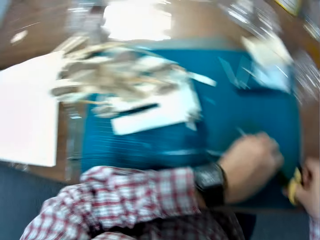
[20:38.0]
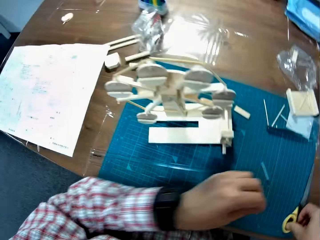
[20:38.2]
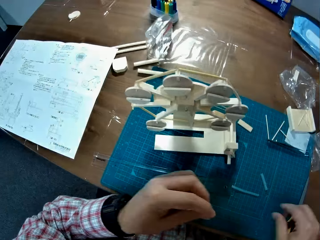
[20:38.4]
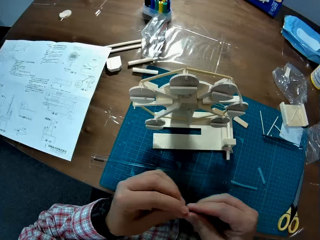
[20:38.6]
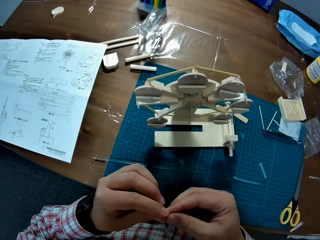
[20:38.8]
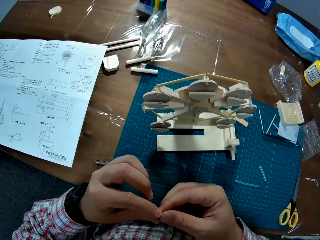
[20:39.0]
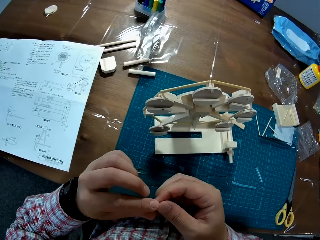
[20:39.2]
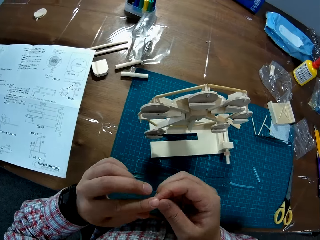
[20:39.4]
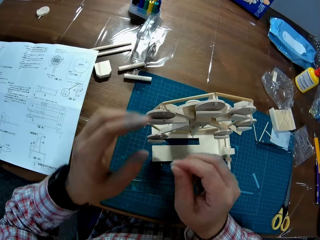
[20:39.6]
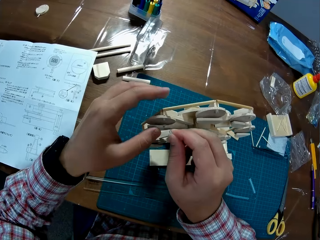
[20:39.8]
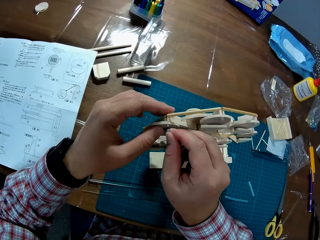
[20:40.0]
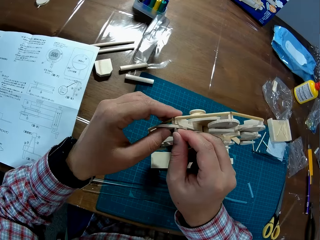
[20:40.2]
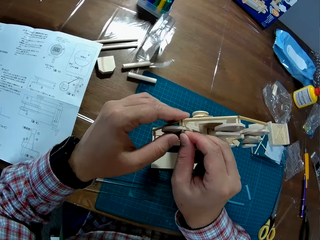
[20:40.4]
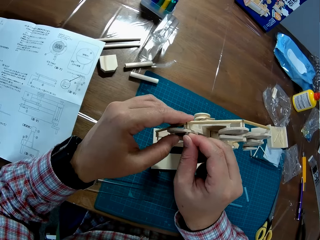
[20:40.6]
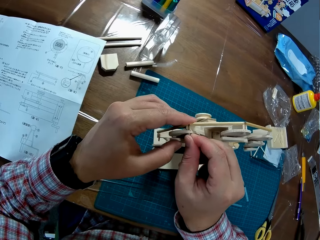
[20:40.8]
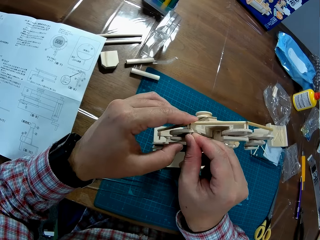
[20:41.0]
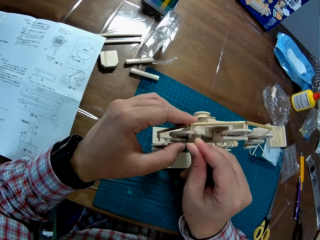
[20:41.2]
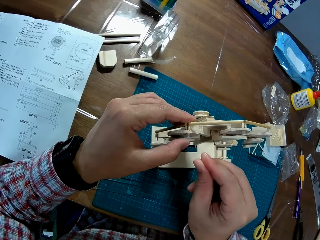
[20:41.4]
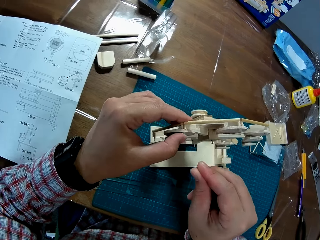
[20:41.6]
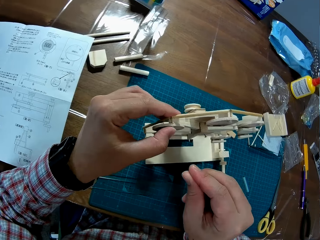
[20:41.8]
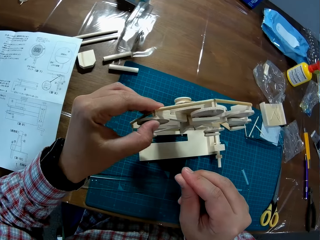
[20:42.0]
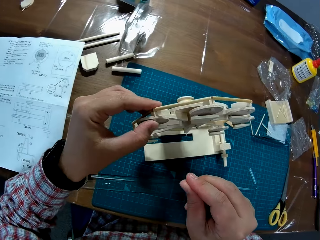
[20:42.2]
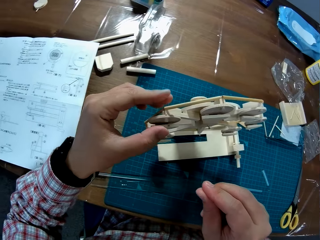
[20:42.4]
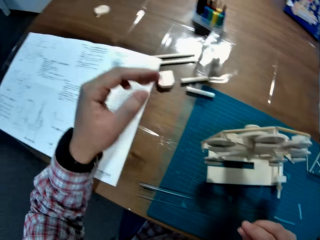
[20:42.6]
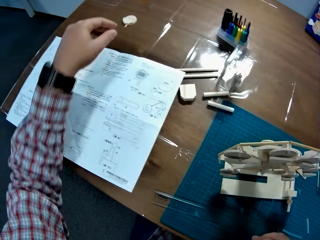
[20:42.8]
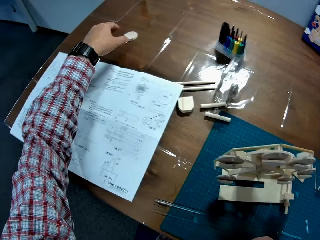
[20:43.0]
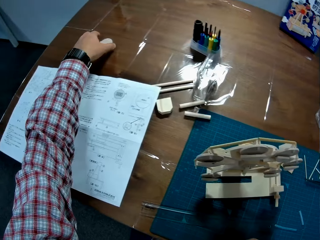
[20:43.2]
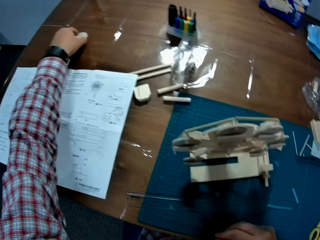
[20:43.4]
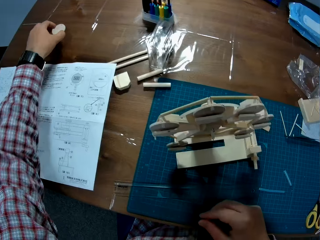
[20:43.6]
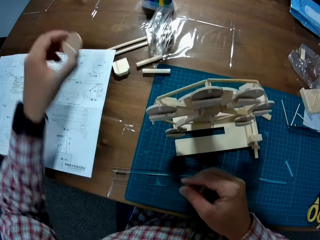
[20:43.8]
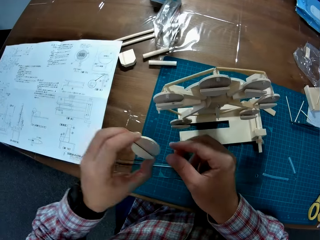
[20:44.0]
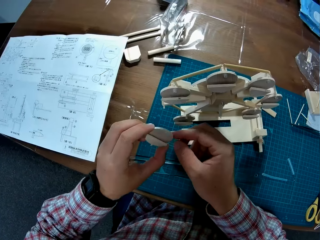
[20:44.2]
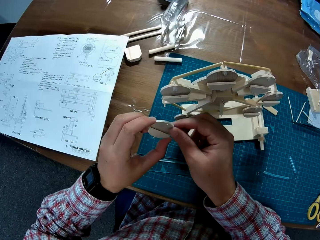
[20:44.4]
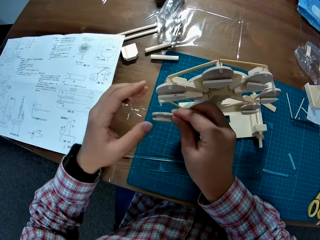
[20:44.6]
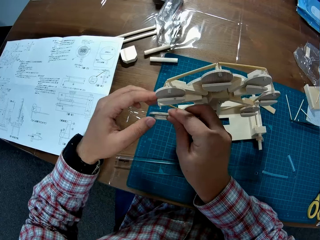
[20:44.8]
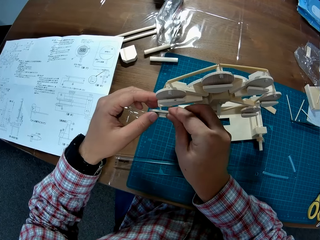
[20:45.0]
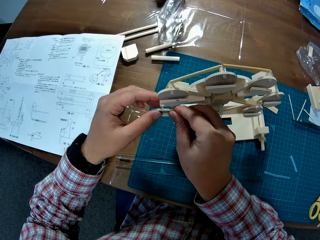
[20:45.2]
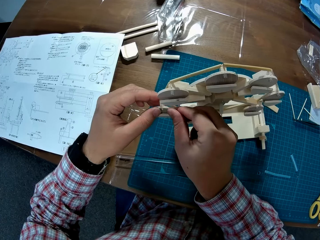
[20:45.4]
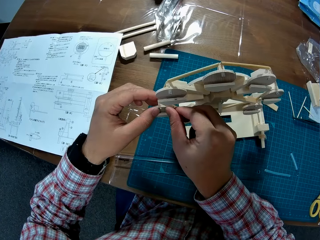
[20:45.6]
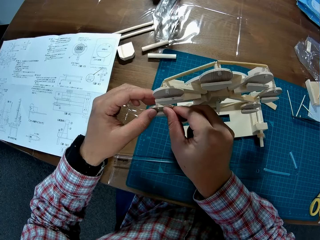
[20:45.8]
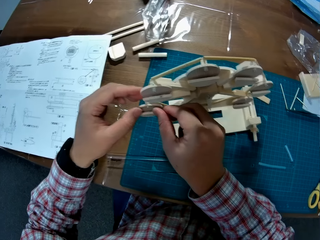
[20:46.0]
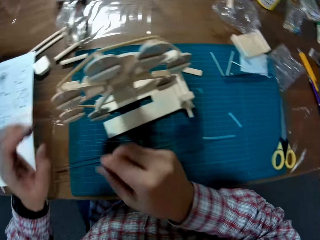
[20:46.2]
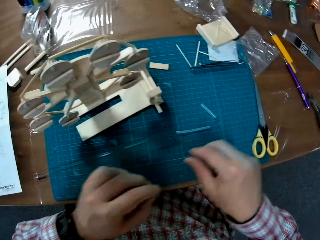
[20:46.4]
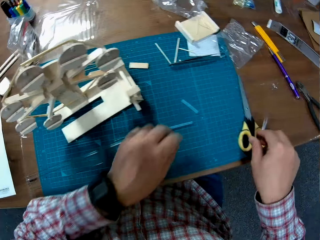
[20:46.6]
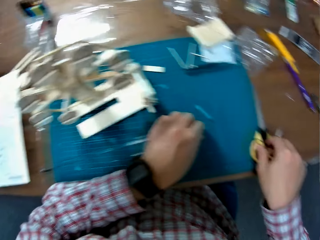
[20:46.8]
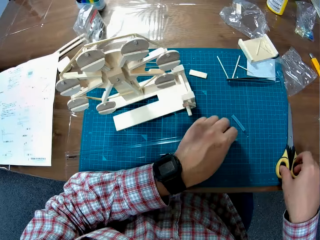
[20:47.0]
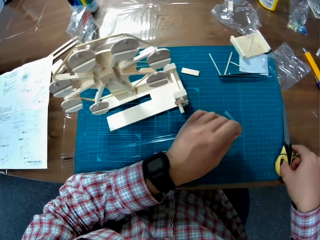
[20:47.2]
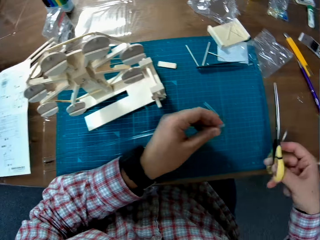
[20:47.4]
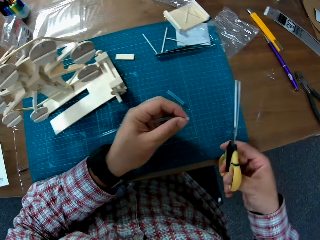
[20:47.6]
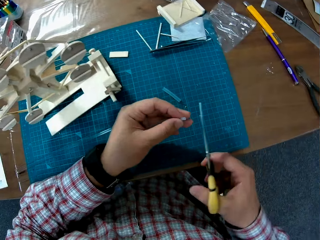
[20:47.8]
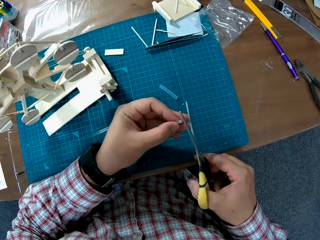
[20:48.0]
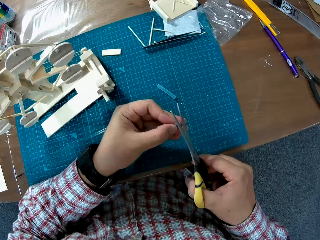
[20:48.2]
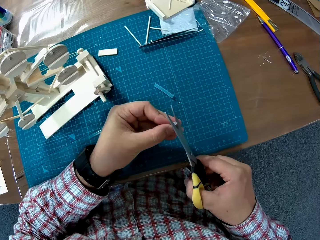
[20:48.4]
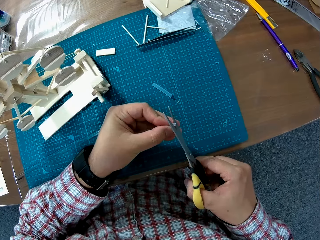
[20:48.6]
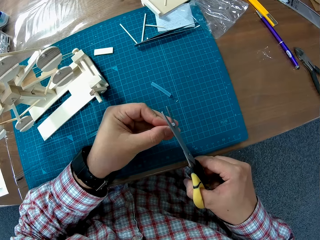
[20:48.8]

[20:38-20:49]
The camera wearer drops the scissors on the table. They pick up the straw from the table. They put the straw on the craft. They pick up a piece of wood. They put the piece of wood on the craft. They pick up the scissors and the straw from the table.

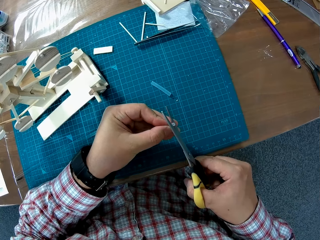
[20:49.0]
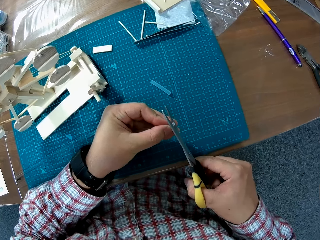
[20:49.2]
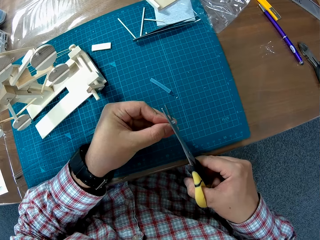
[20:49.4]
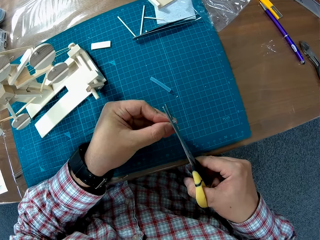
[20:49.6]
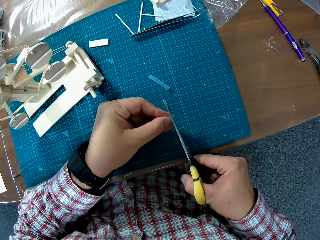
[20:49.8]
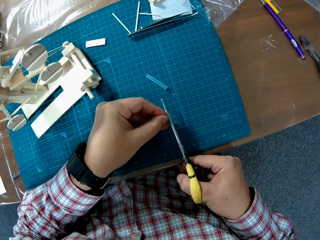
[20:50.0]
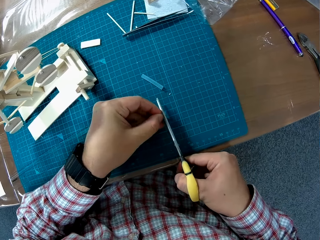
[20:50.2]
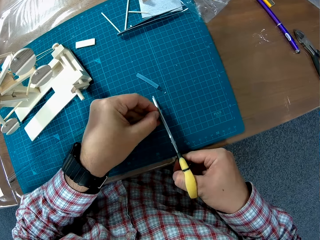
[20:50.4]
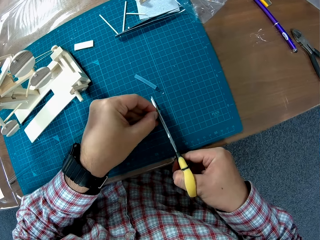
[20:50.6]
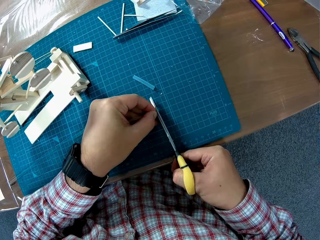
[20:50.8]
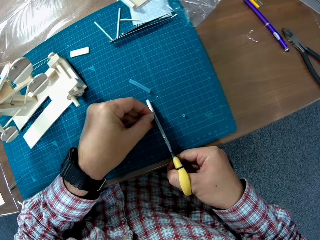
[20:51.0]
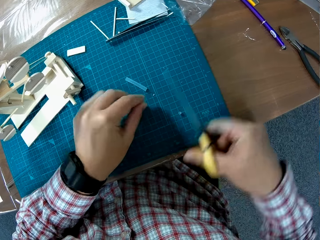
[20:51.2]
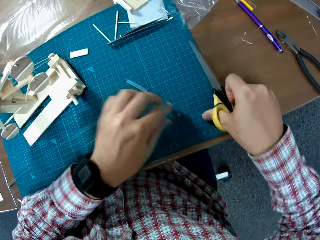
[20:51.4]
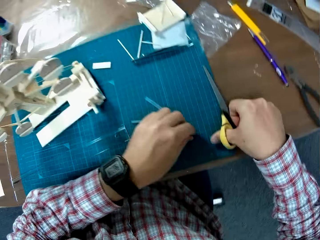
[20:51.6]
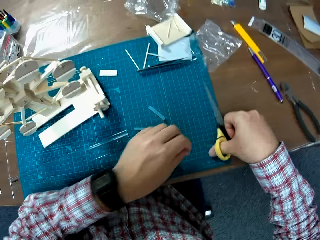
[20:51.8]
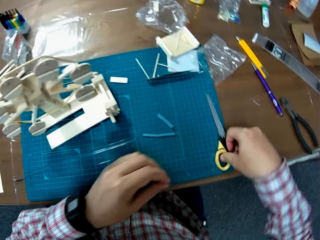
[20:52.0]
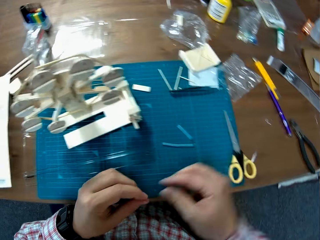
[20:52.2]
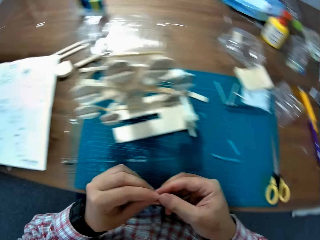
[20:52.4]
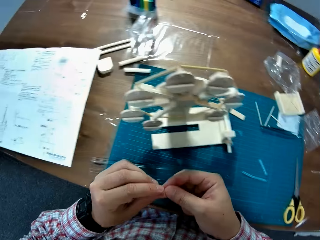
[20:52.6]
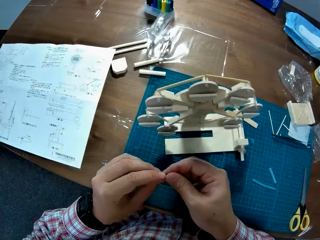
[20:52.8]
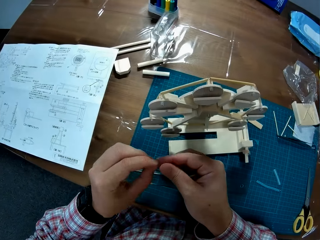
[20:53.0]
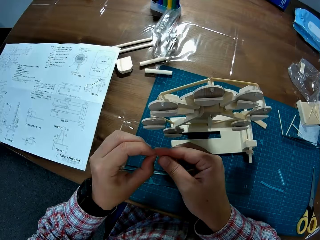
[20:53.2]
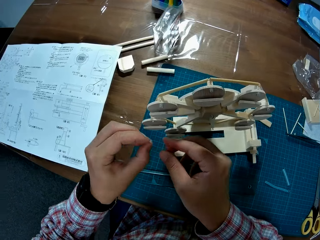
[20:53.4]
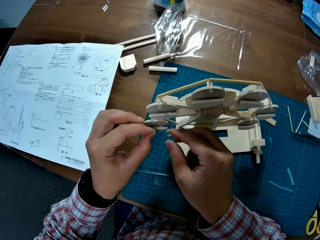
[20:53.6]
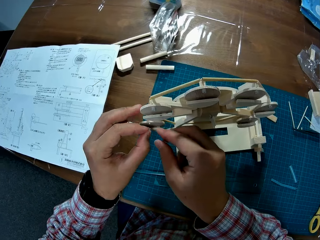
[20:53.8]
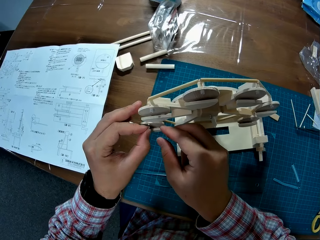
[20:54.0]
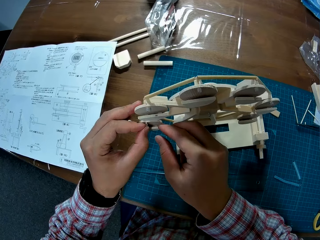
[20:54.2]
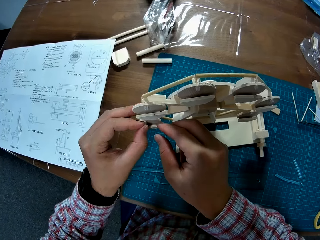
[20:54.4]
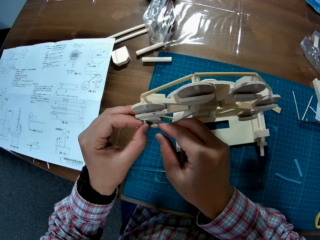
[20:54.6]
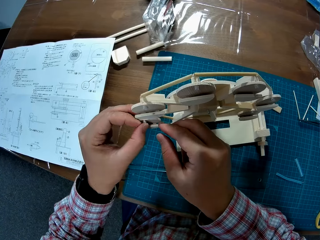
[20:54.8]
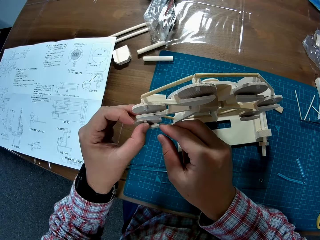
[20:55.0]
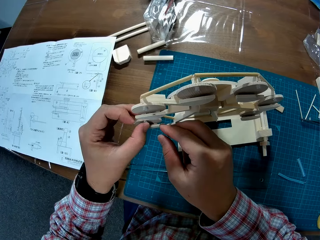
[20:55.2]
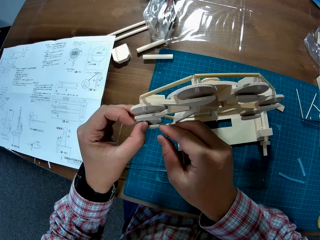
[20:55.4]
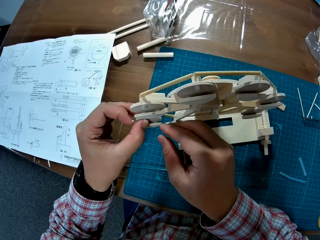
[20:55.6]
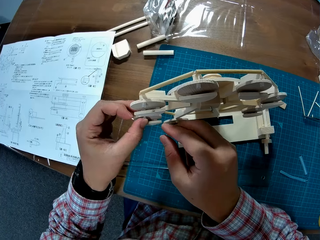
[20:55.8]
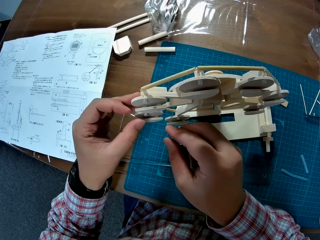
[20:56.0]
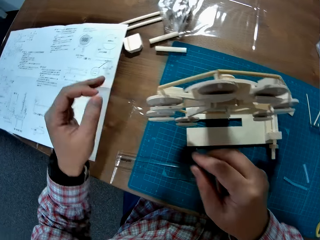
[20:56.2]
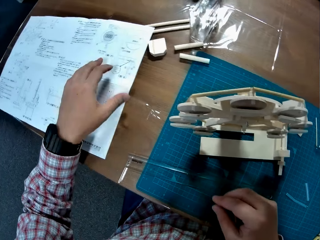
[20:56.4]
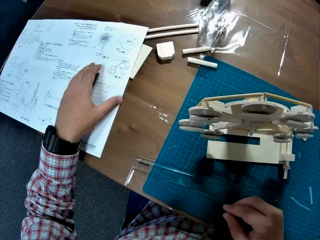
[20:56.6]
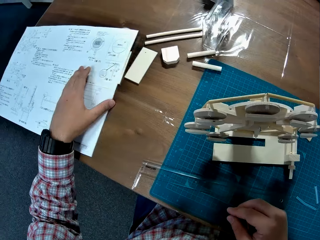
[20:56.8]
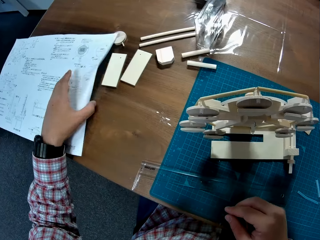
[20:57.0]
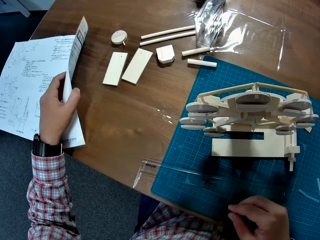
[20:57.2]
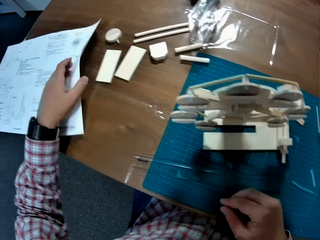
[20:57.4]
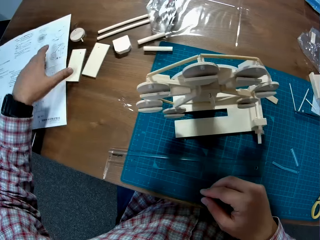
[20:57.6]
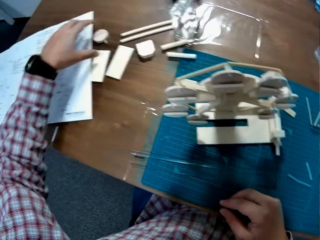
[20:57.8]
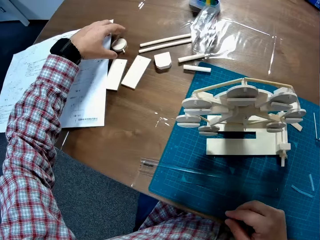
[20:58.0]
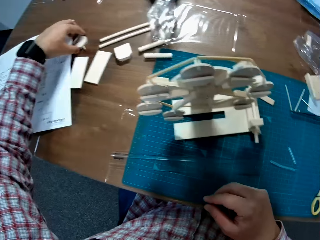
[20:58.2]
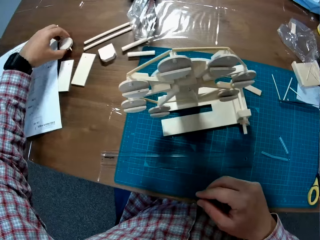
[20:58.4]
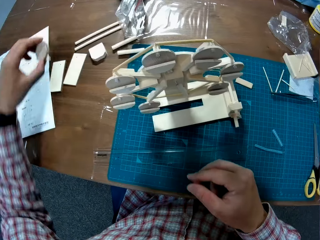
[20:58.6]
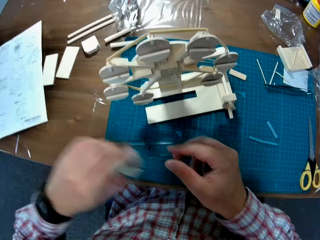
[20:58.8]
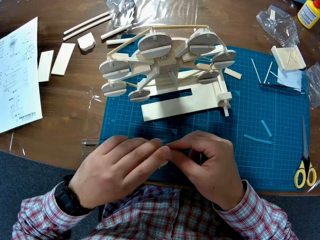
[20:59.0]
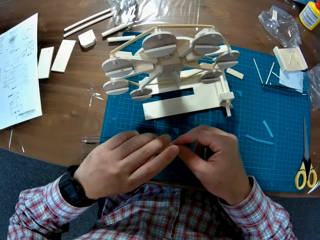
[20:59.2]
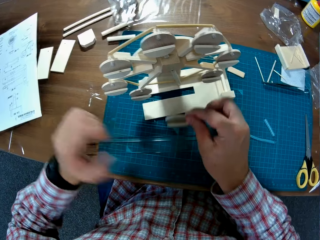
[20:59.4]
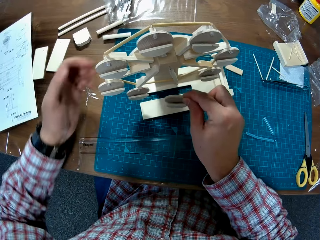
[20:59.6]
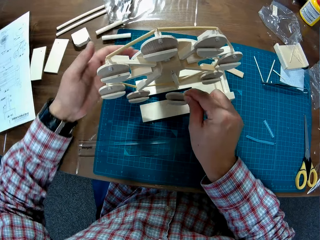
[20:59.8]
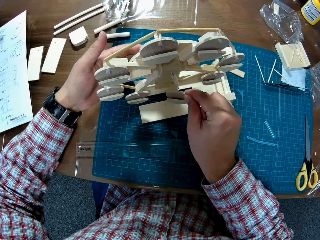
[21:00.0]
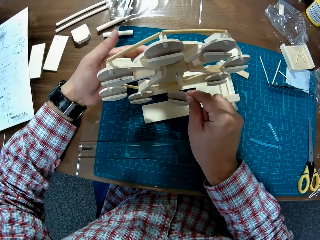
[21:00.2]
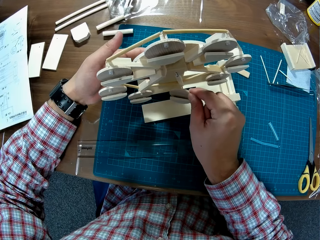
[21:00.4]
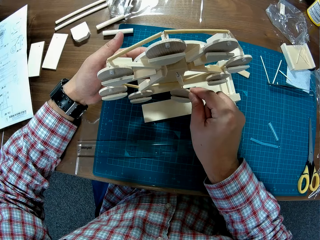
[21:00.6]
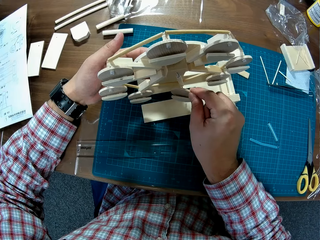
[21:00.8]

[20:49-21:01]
The camera wearer cuts the straw with the scissors. They drop the scissors. They pick up something. They put the straw on the craft. They push the paper aside. They pick up a piece of wood.
